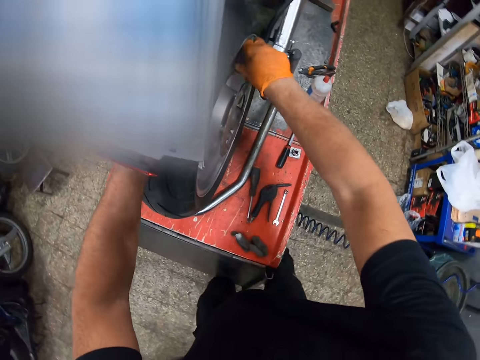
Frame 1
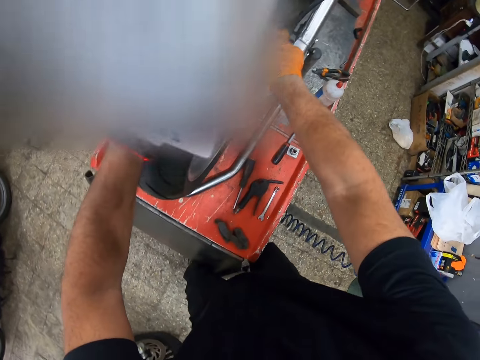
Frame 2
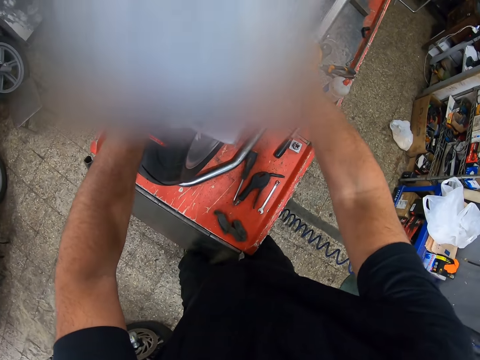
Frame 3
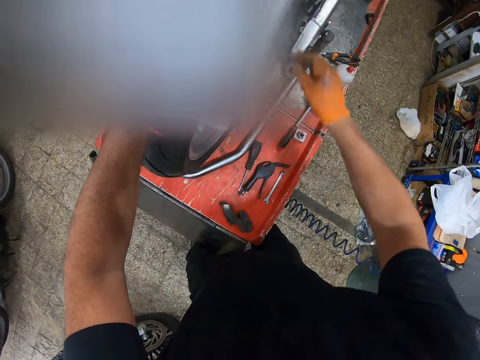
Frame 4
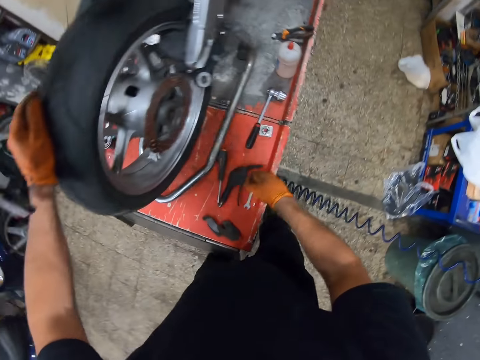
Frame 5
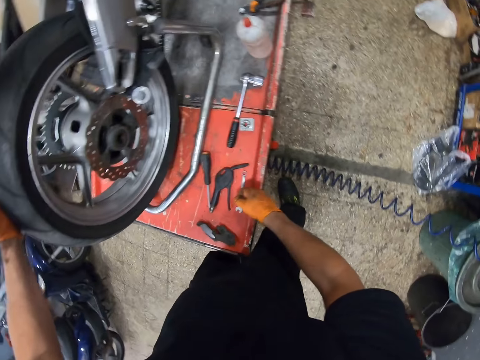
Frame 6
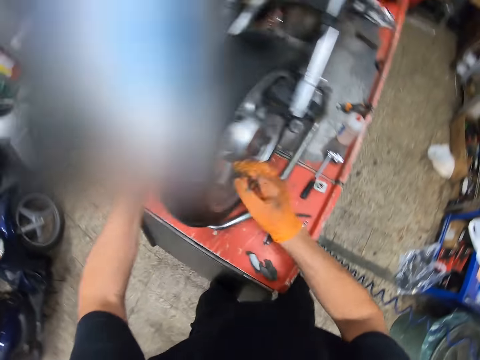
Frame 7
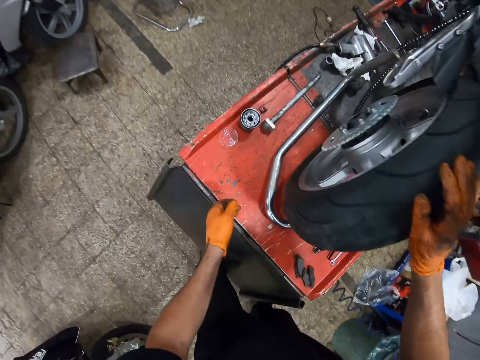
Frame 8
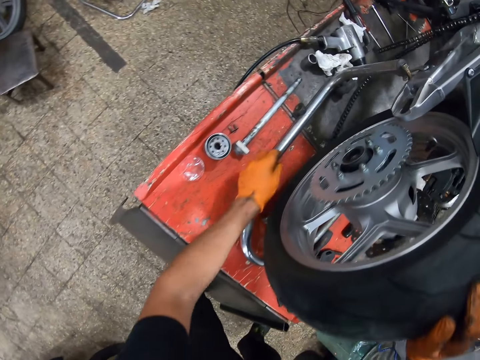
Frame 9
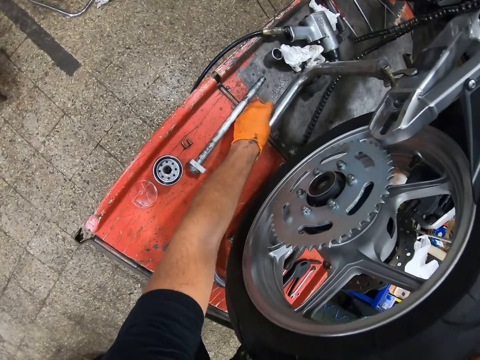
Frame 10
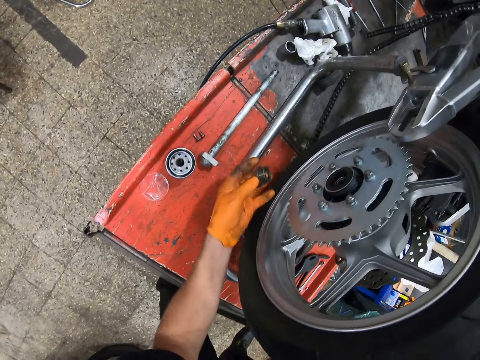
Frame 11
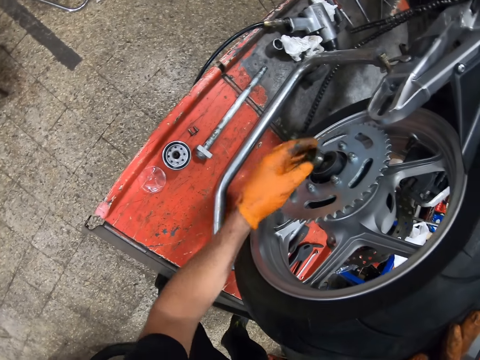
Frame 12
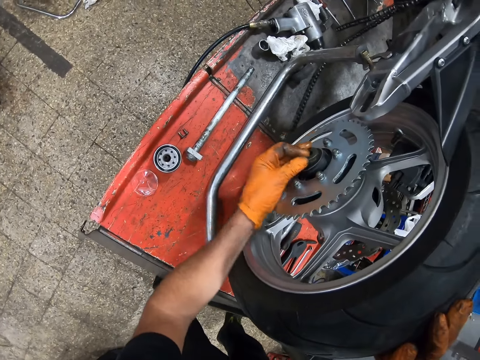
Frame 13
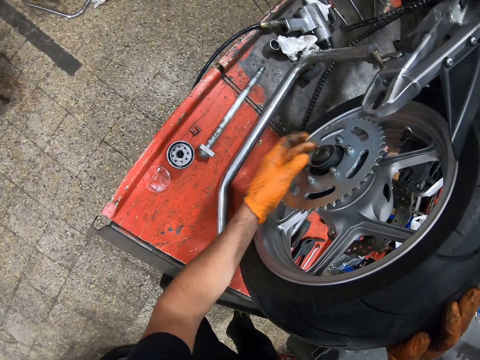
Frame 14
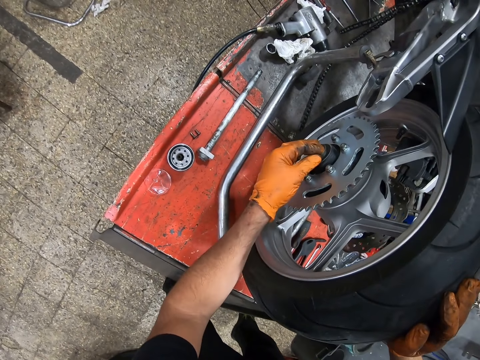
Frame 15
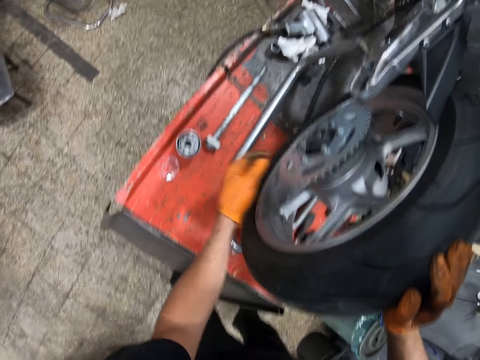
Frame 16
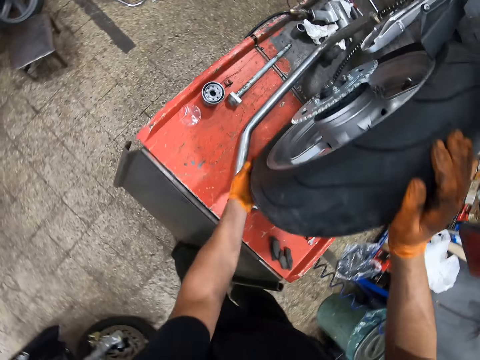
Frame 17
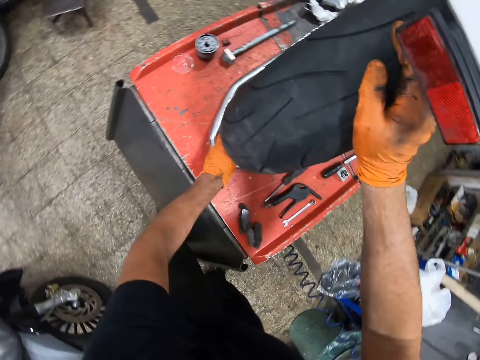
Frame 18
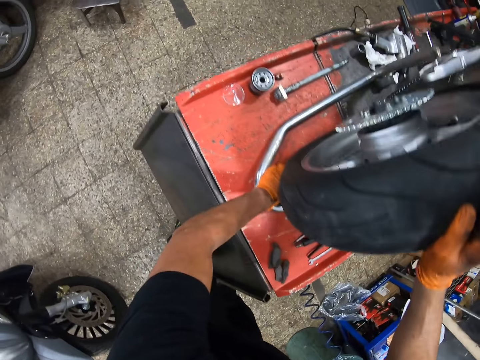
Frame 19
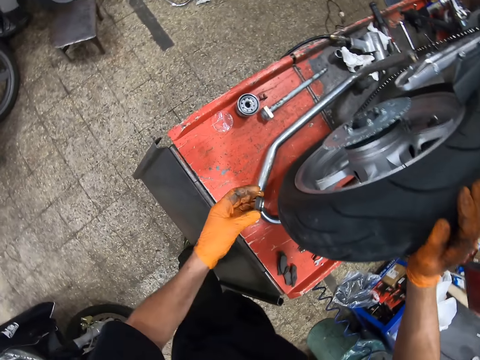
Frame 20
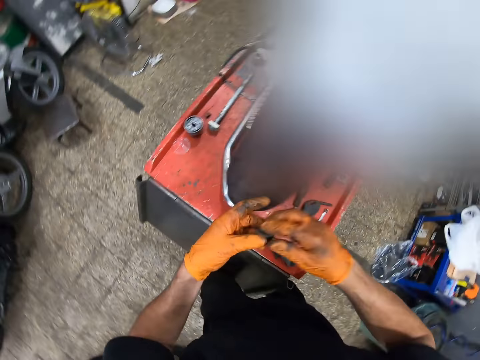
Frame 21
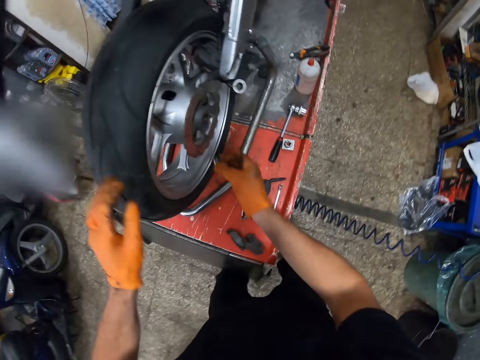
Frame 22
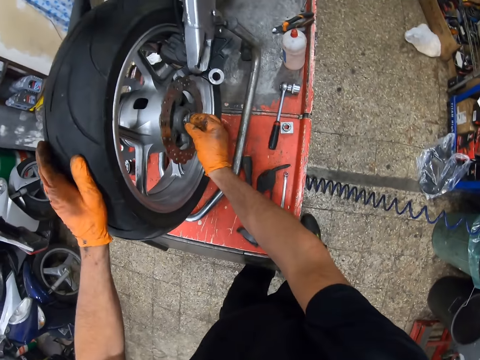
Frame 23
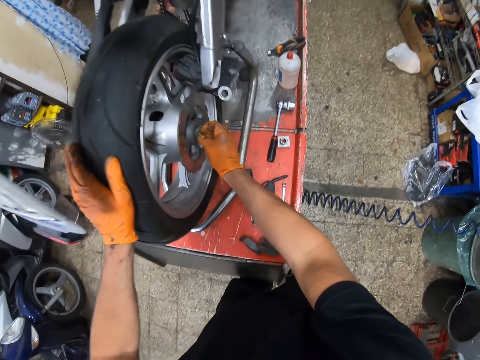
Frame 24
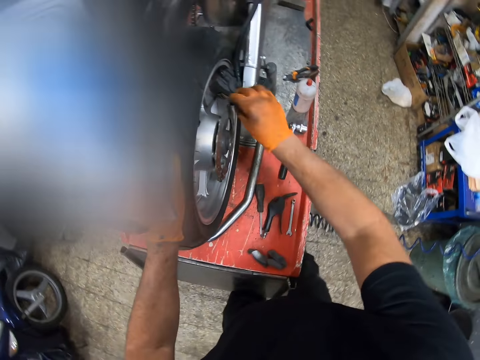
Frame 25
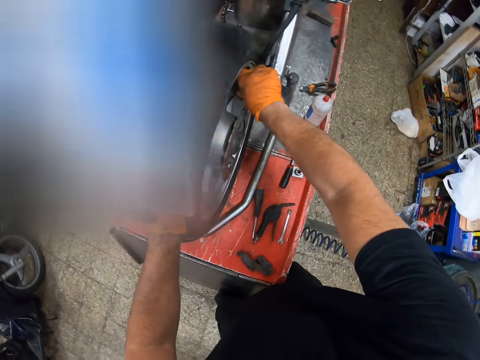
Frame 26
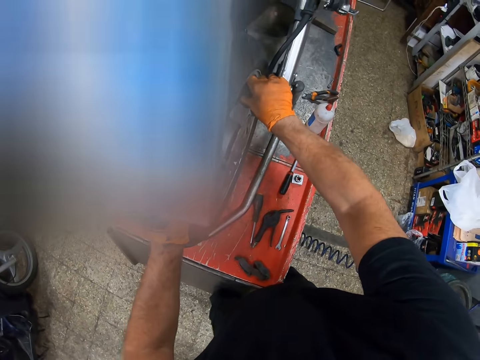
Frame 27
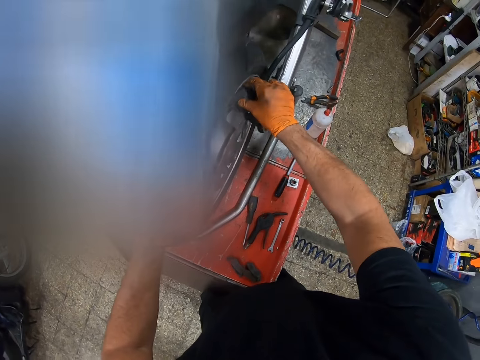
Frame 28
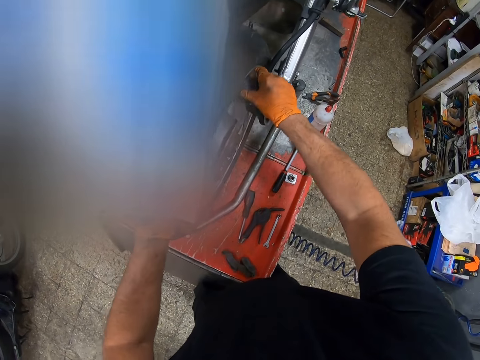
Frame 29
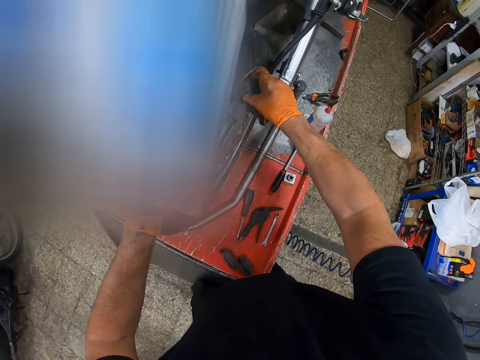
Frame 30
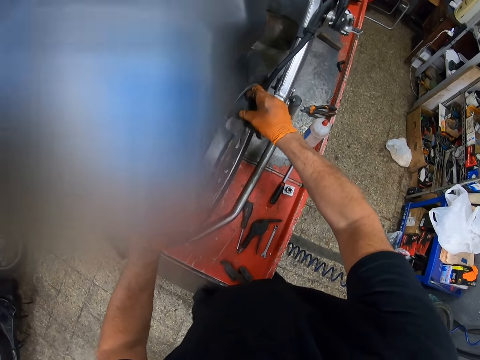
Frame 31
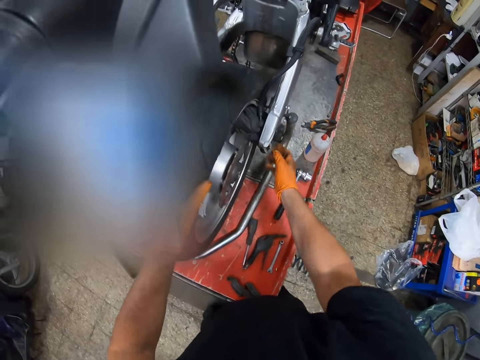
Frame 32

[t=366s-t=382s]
The camera wearer holds a brake pad. They pick a bolt screw. They attach the bolt screw to the motorcycle tire. They pick the bolt screw. They attach the bolt screw to the motorcycle tire. They hold the brake pad. They attach the brake pad to the motorcycle tire.

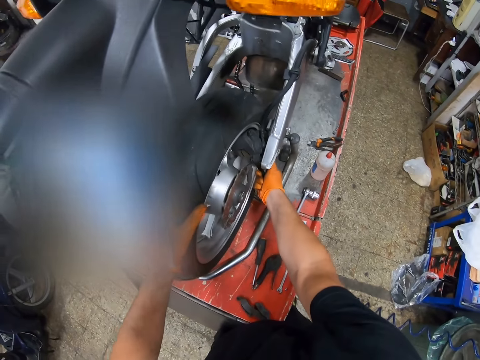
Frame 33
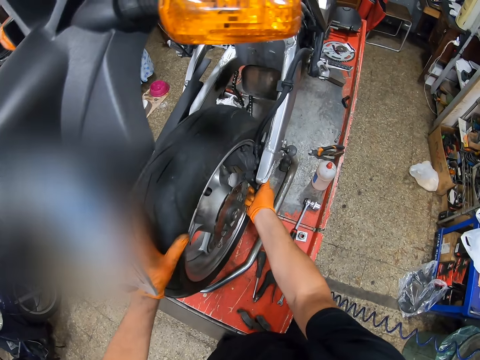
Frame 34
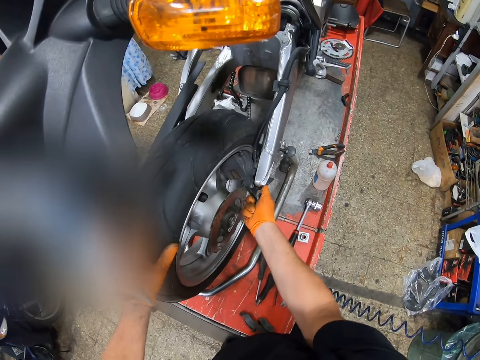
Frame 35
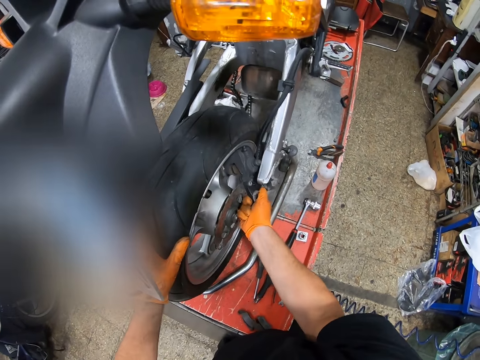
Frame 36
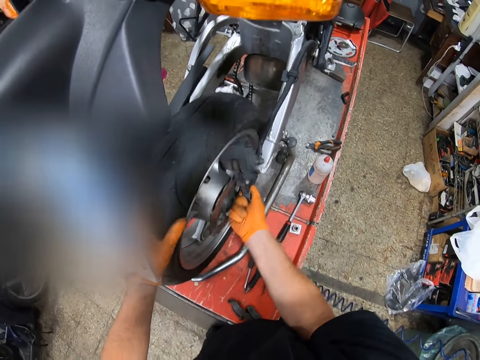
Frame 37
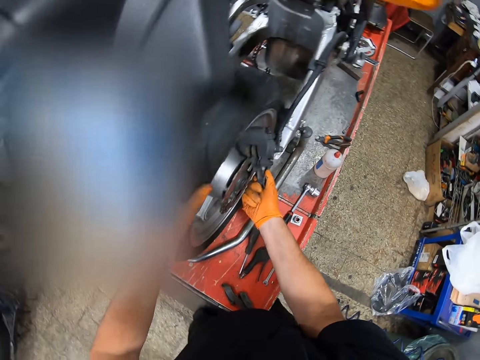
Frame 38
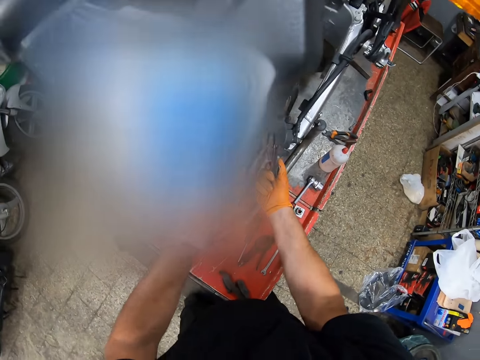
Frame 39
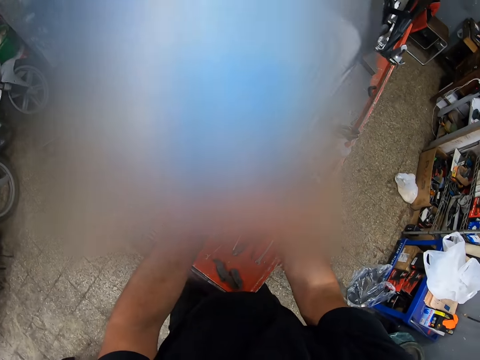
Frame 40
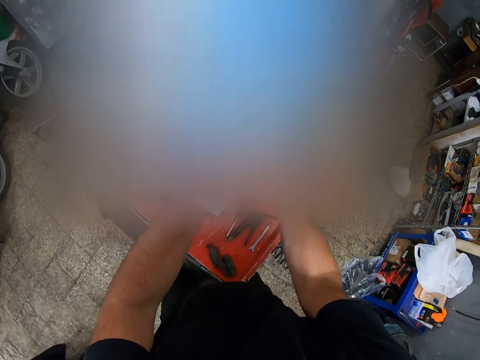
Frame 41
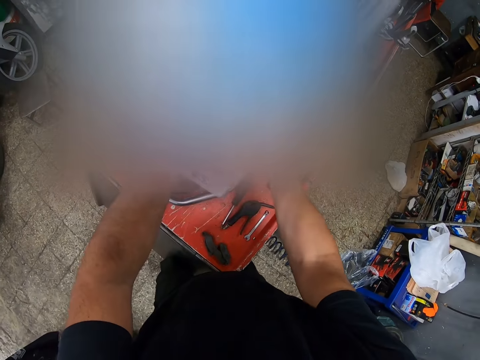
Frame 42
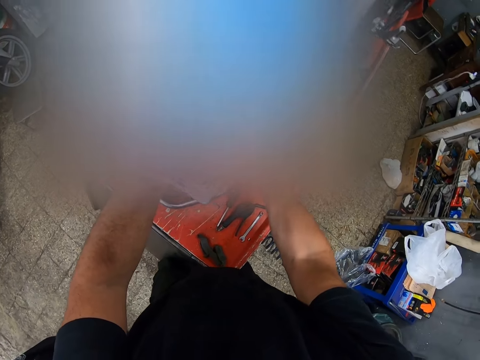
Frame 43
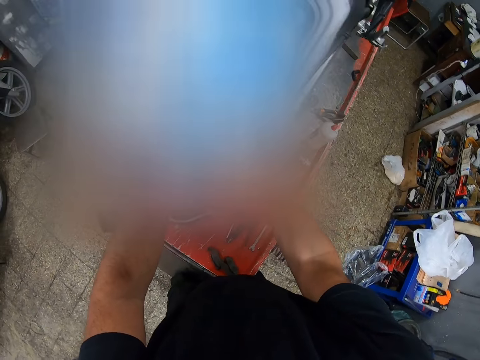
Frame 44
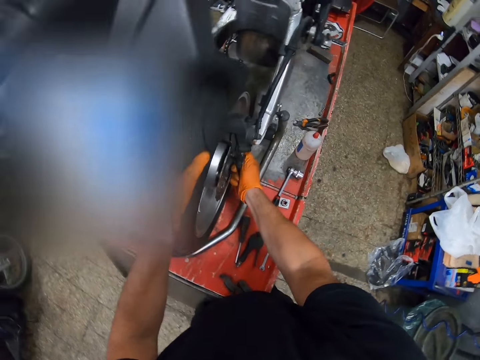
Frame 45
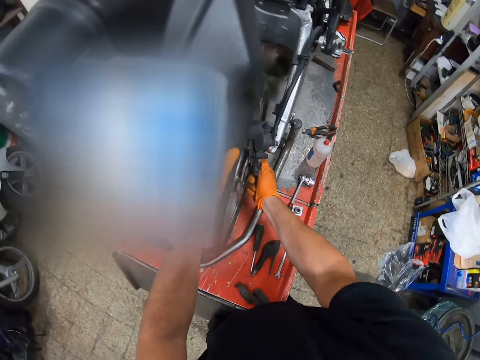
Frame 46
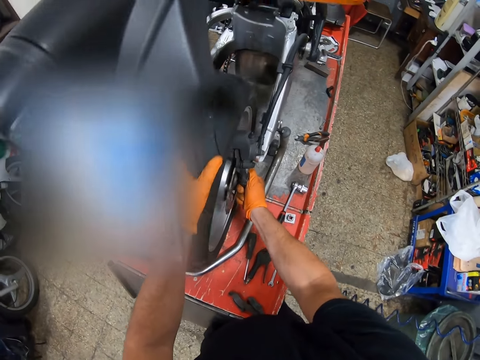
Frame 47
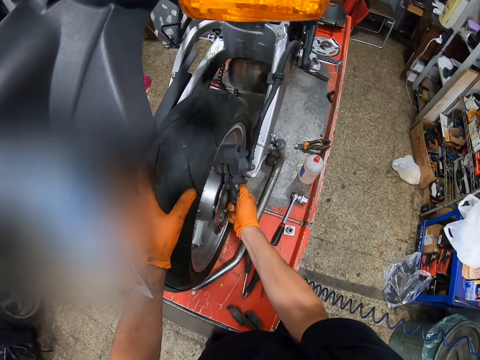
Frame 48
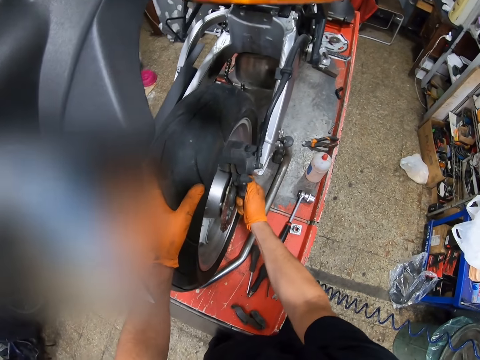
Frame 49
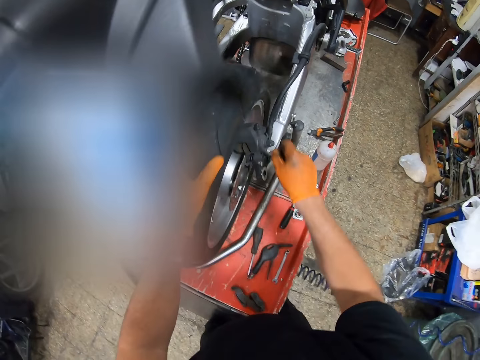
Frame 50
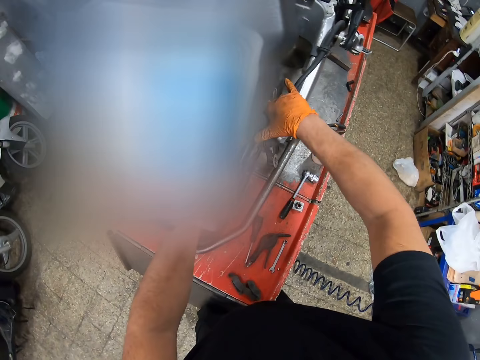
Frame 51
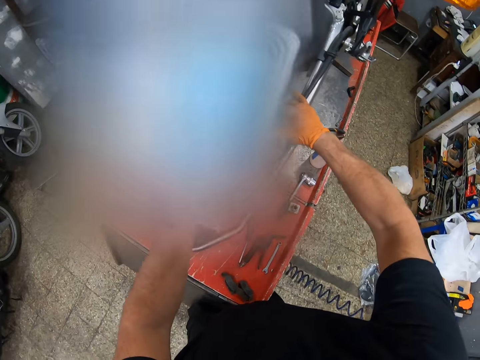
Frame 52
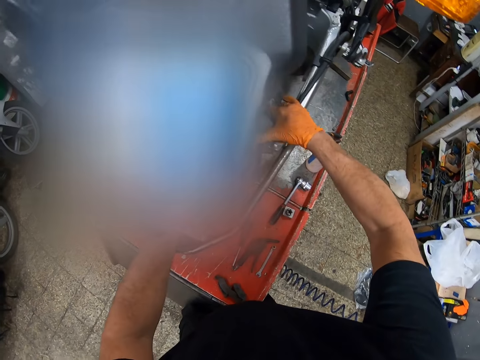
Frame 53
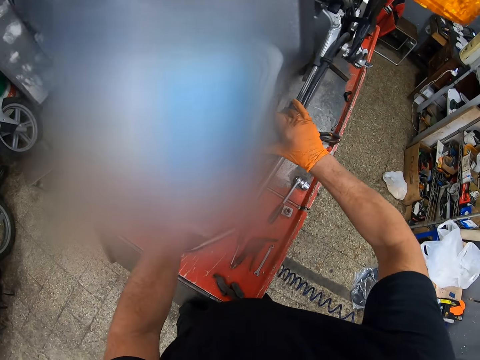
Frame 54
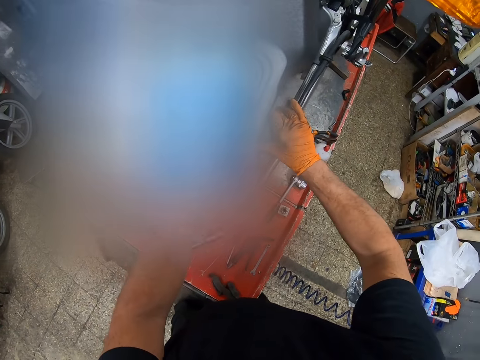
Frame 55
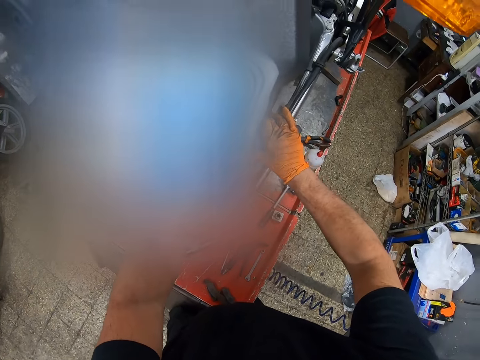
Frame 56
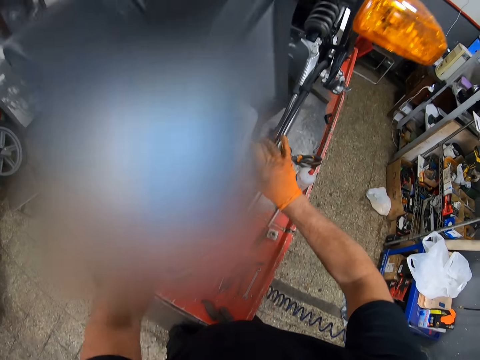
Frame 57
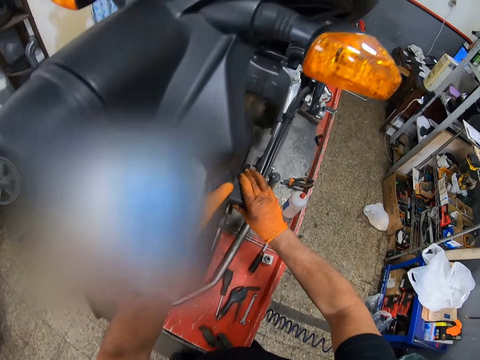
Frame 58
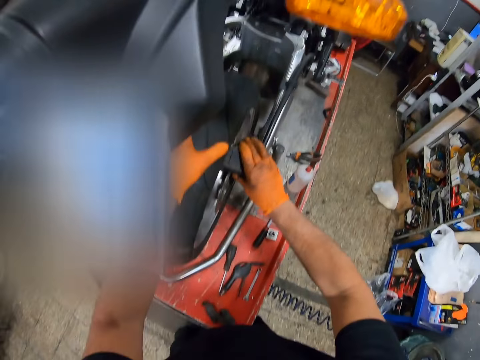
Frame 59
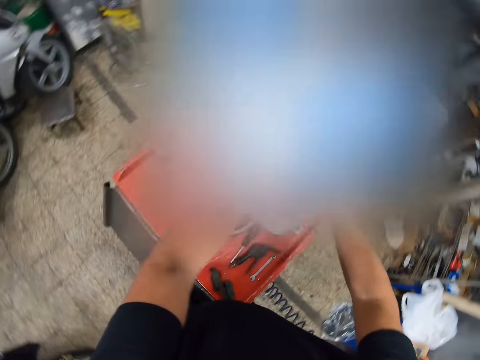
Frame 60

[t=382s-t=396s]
The camera wearer holds the brake pad. They pull the brake pad repeatedly.
